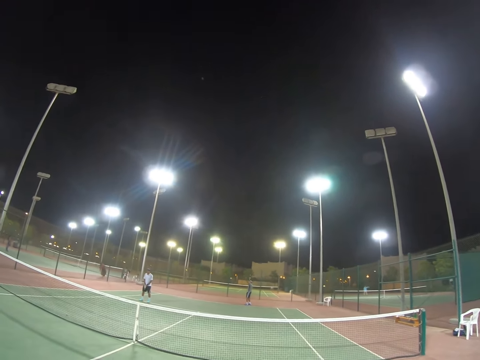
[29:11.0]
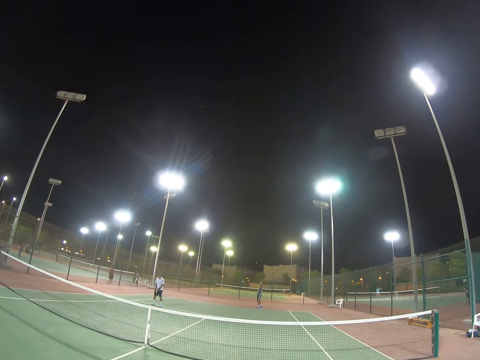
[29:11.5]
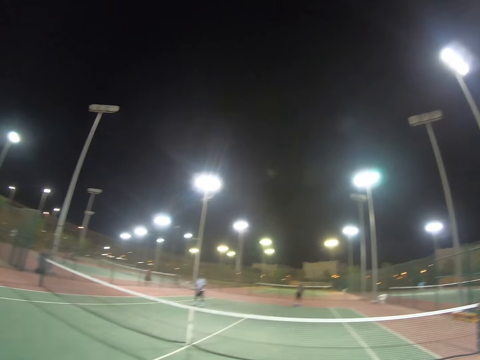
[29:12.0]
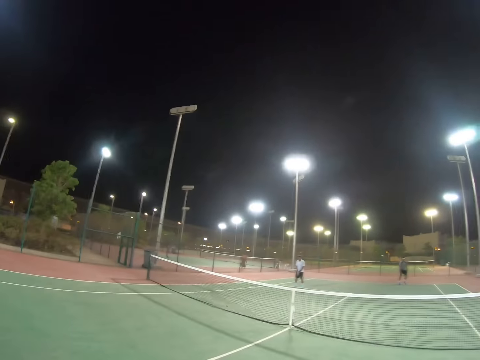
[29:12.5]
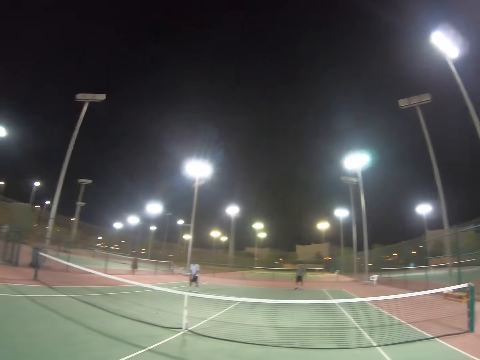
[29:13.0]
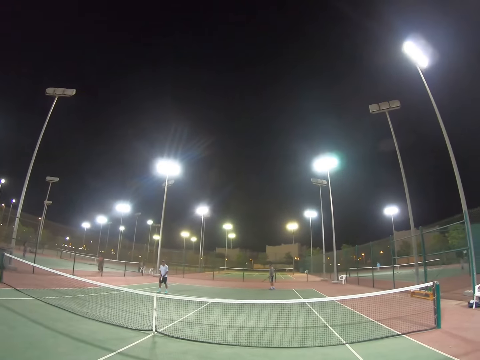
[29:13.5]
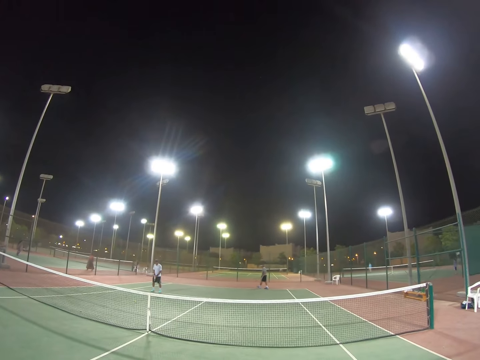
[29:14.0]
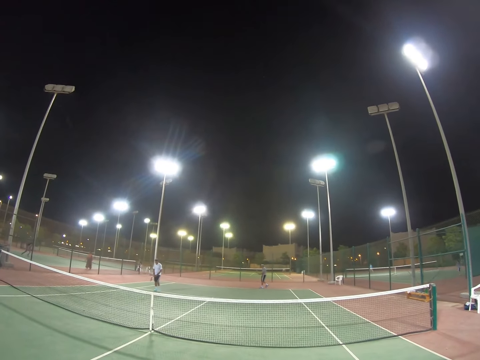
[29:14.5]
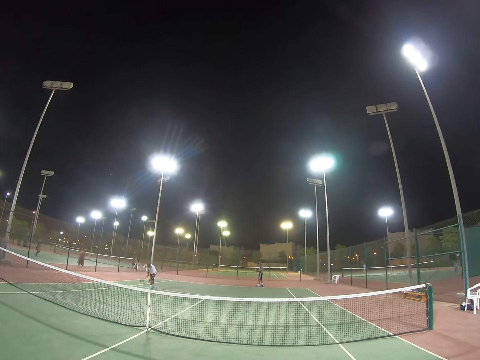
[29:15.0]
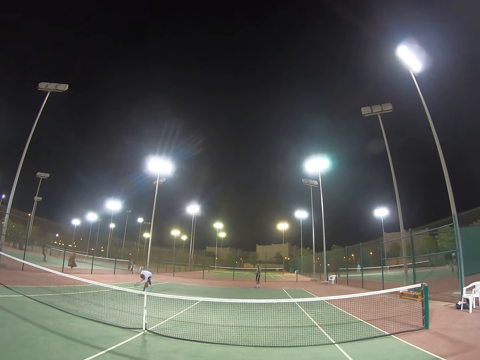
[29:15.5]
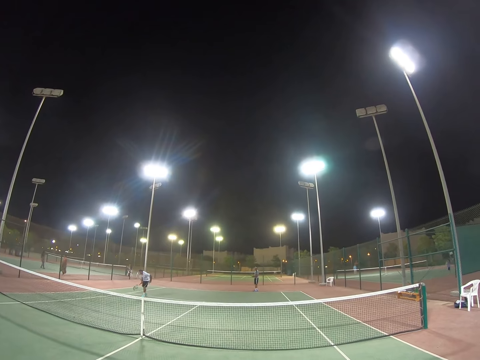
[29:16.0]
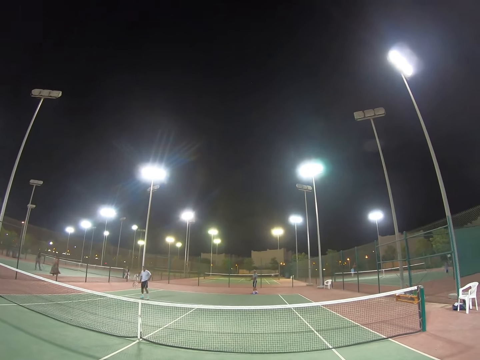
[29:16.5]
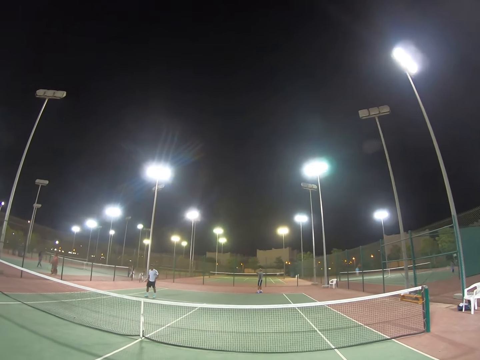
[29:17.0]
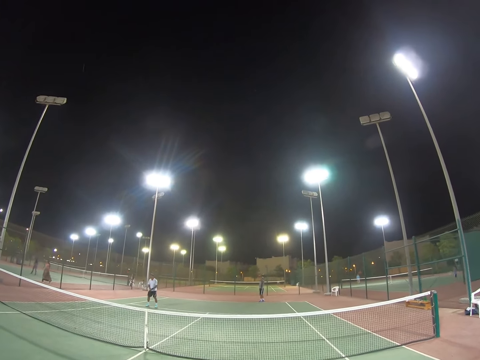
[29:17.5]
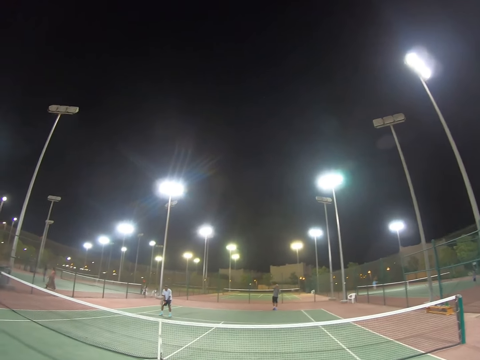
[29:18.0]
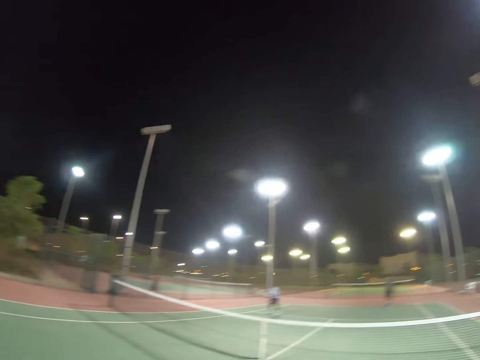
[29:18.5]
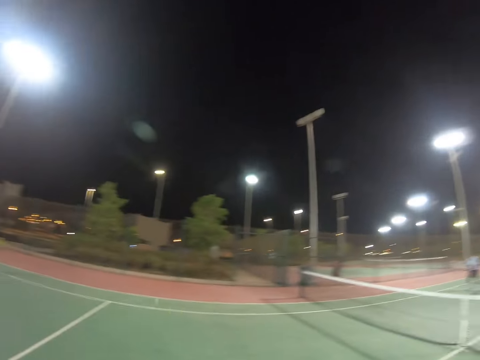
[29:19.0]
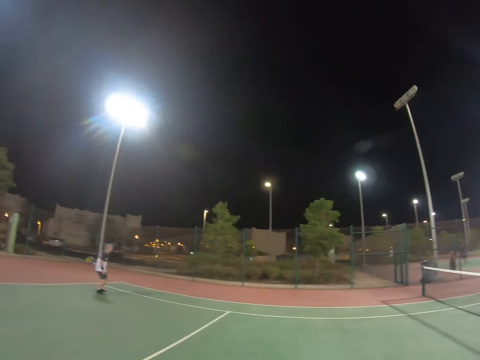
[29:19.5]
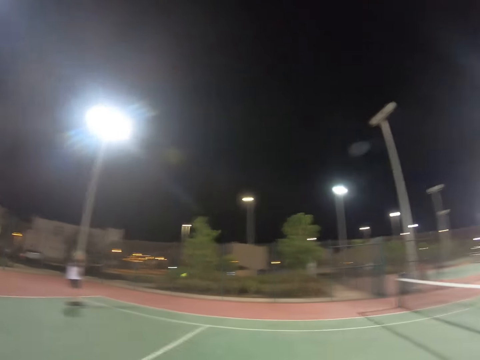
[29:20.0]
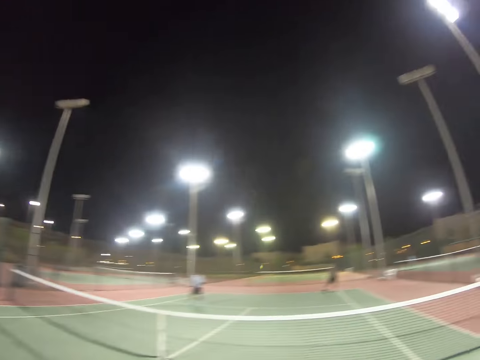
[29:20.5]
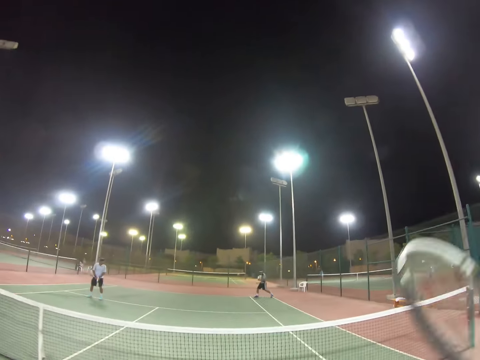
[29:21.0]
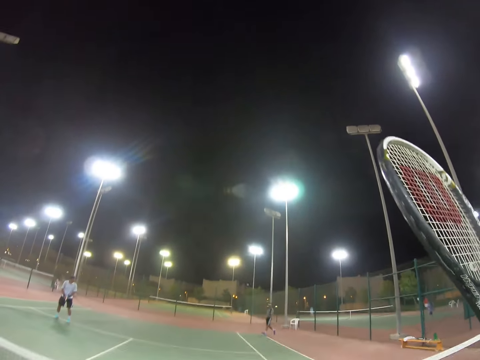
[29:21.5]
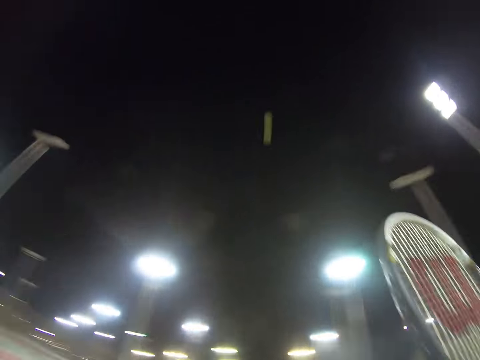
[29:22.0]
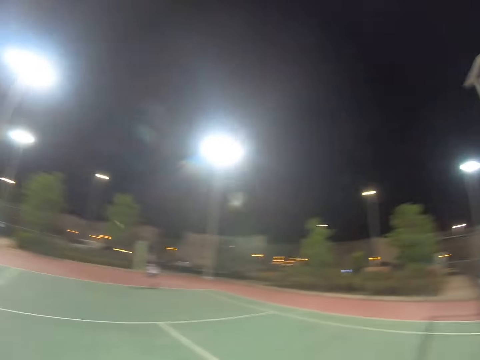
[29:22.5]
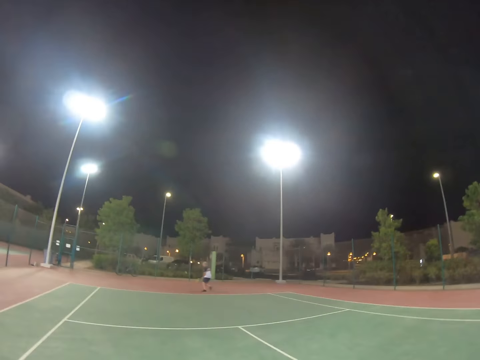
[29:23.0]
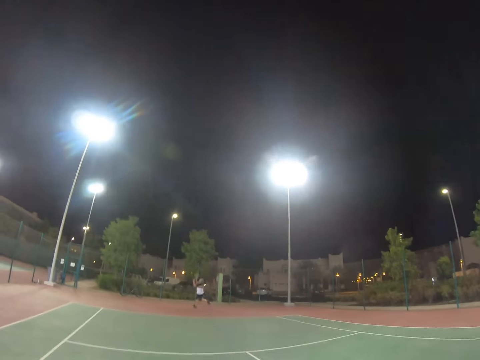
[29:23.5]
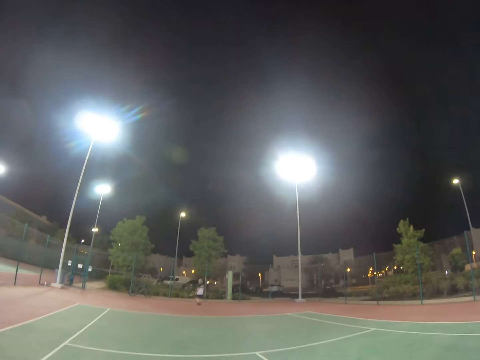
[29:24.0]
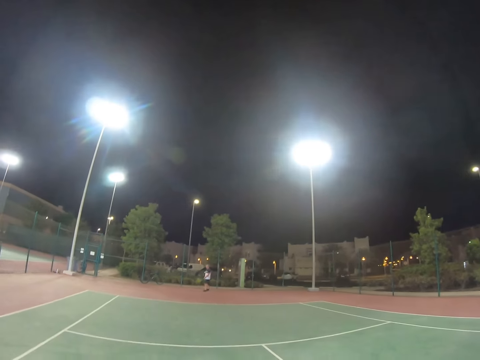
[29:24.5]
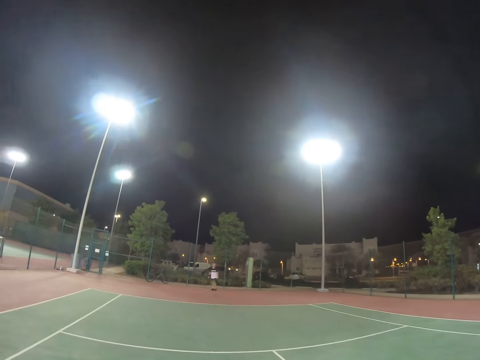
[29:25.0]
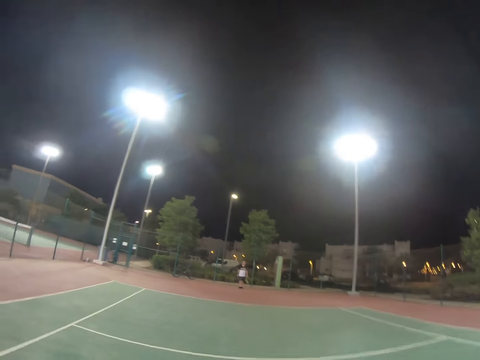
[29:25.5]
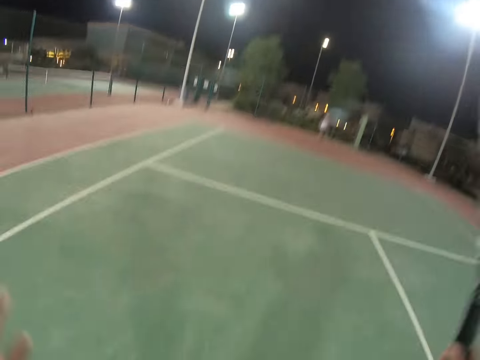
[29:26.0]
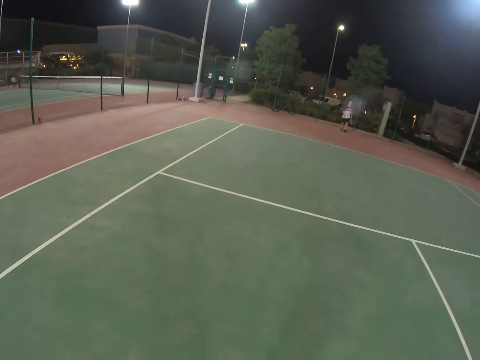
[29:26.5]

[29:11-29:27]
A man serves the ball. Another man picks a ball from the ground. The other man puts the ball in his pocket. The first man serves the ball. A third man hits the ball. The first man moves to the ball and hits the ball. The third man runs to the ball and raises the racket.

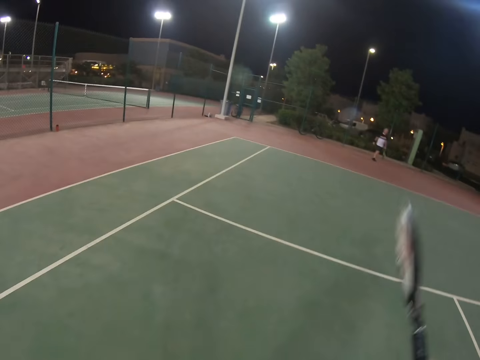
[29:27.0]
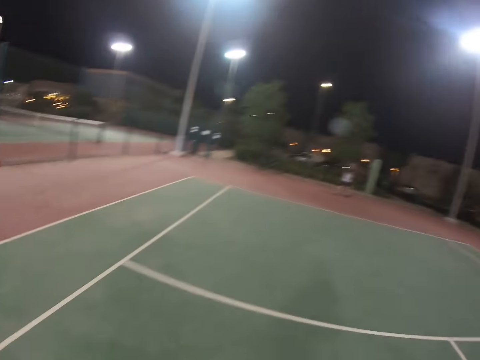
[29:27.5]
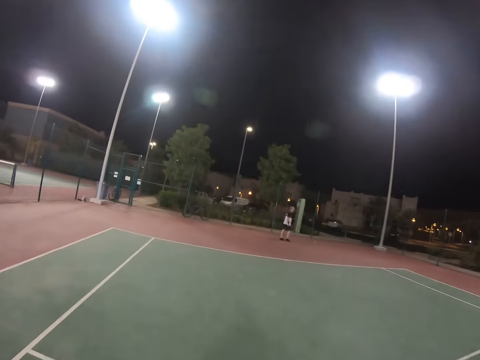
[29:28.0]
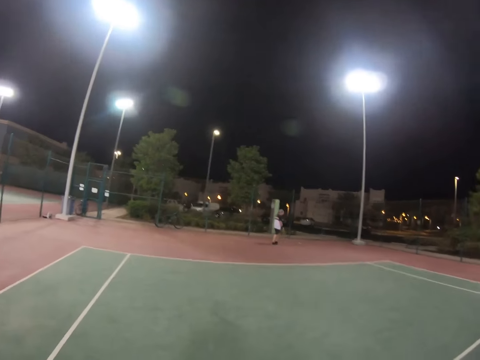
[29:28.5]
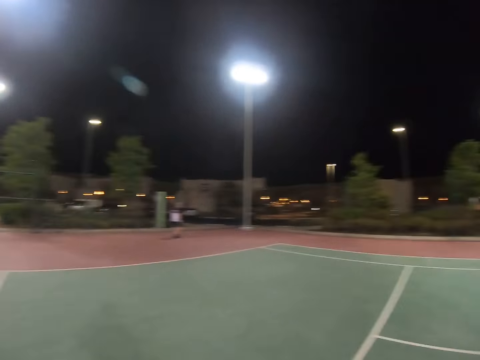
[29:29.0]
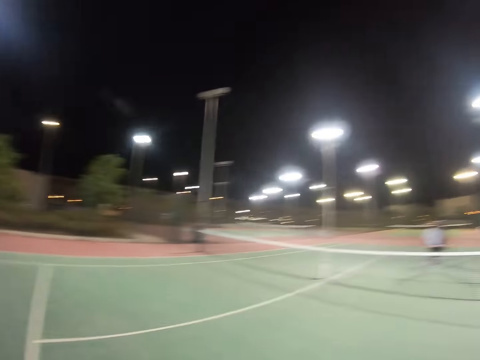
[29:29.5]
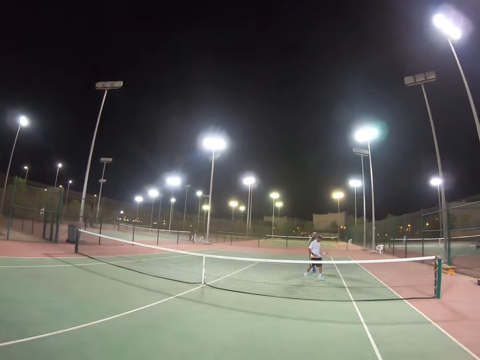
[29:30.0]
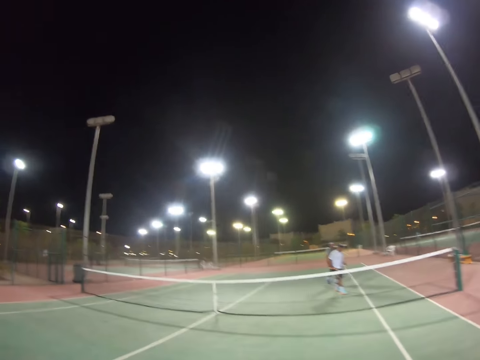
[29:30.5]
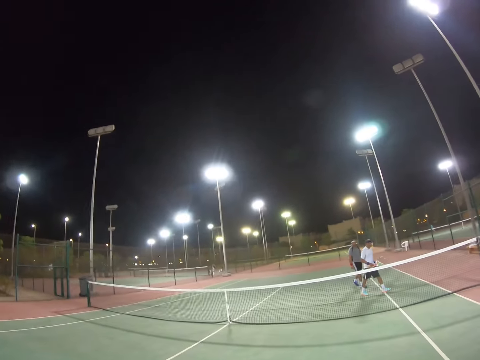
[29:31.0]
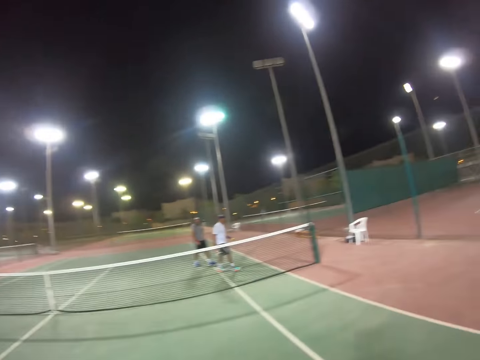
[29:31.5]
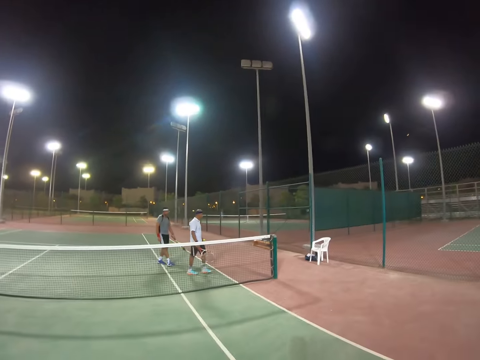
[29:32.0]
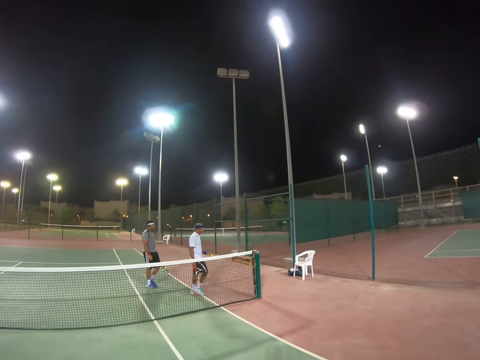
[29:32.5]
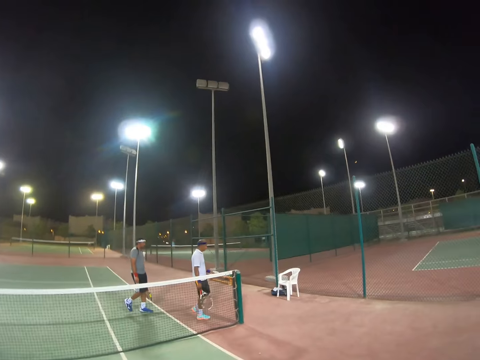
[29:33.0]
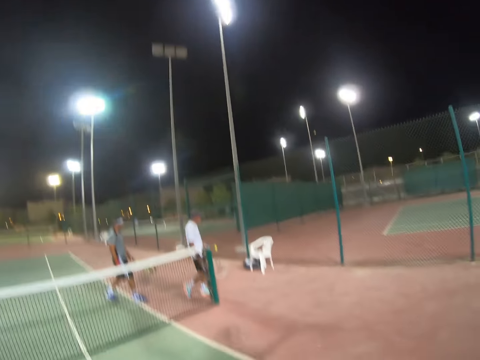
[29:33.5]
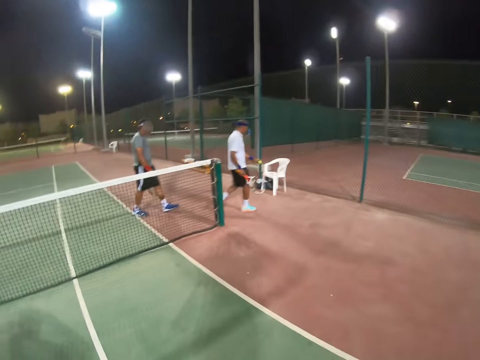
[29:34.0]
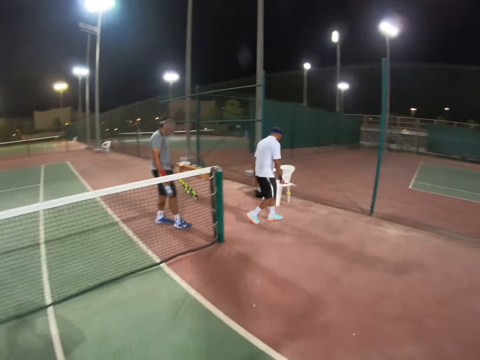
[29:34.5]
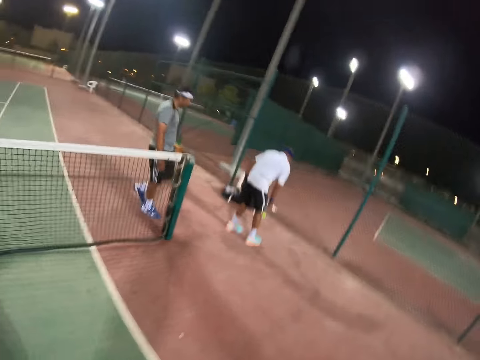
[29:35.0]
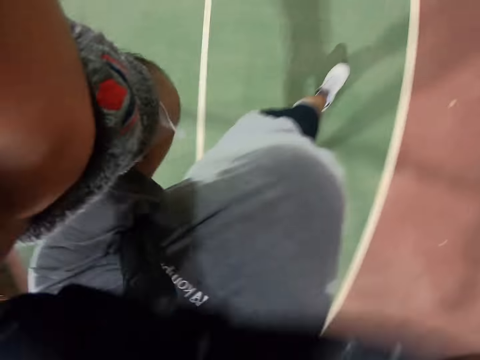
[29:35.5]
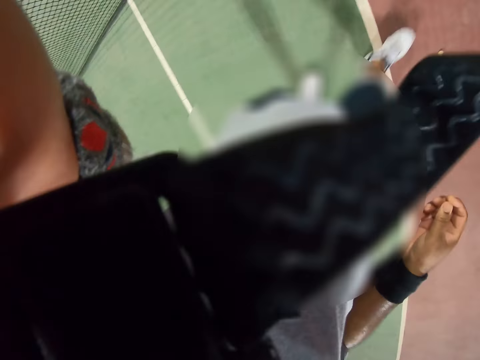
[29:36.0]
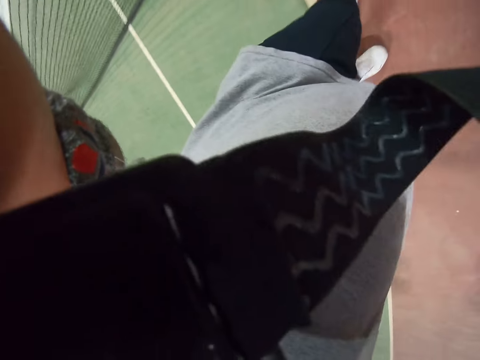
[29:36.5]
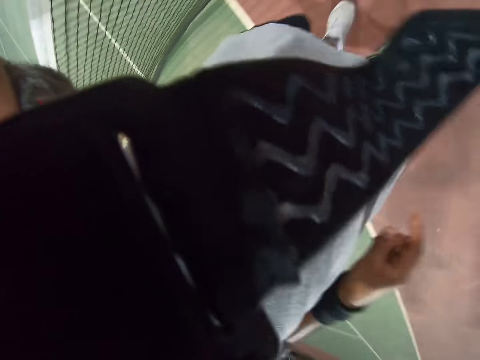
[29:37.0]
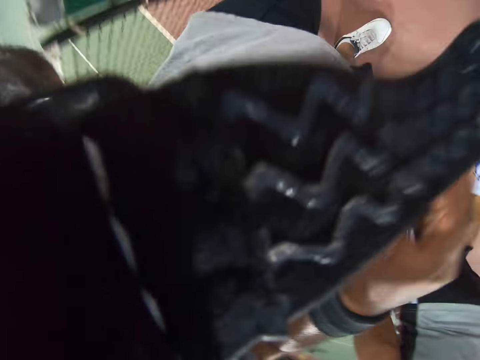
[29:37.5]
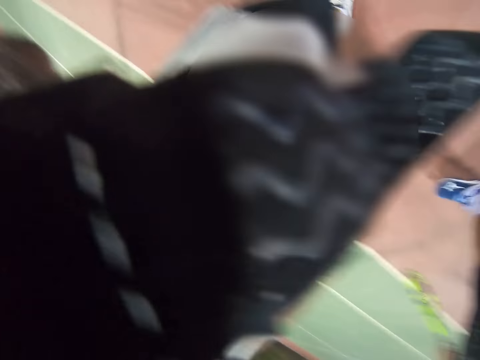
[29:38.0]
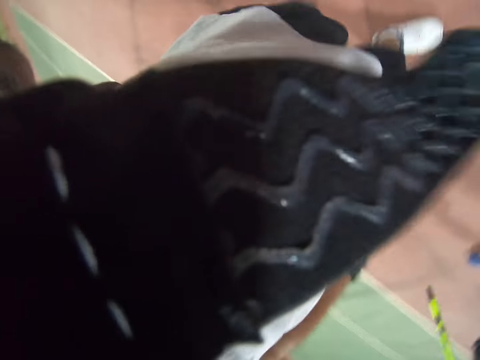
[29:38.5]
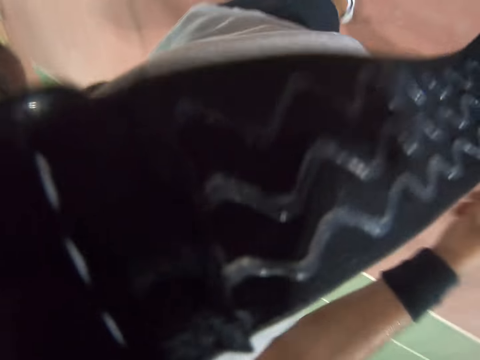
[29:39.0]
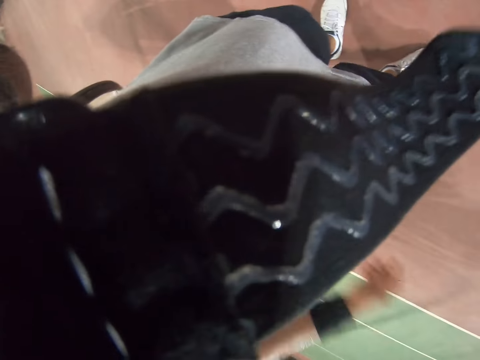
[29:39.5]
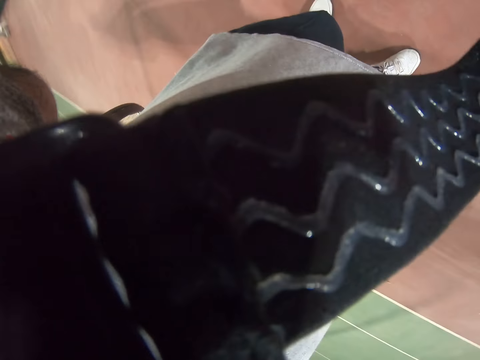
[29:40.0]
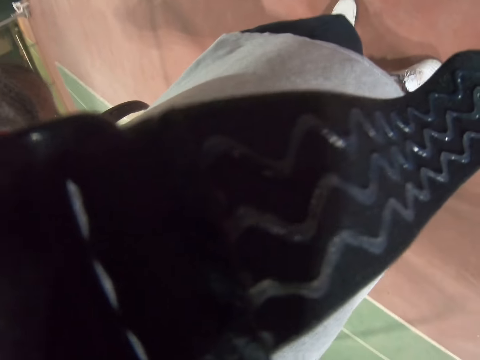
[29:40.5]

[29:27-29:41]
The camera wearer swings his racket. A man walks to the ball. The camera wearer walks. He turns. Another man walks. A third man walks. The second man bounces the ball on the ground. The camera wearer moves.
